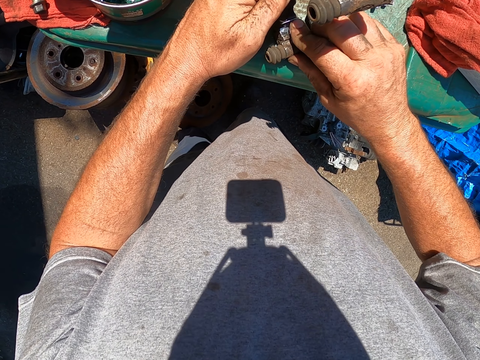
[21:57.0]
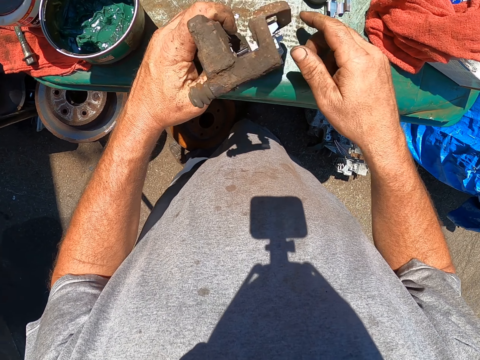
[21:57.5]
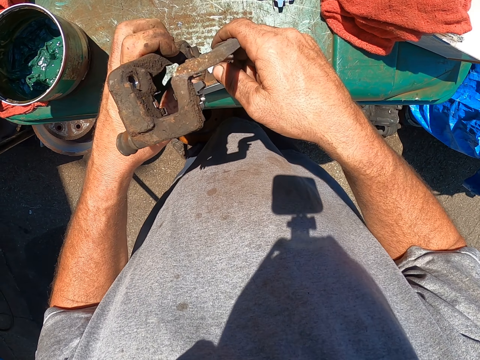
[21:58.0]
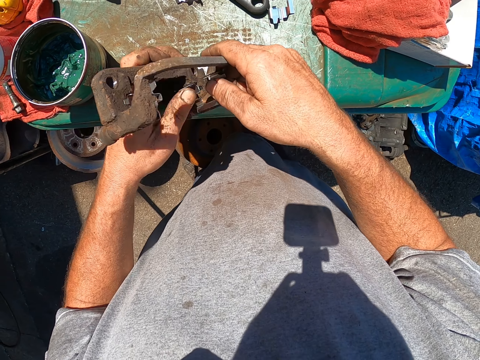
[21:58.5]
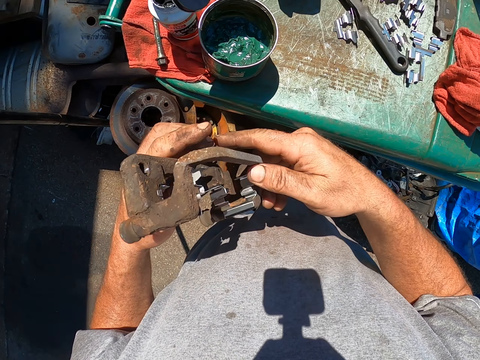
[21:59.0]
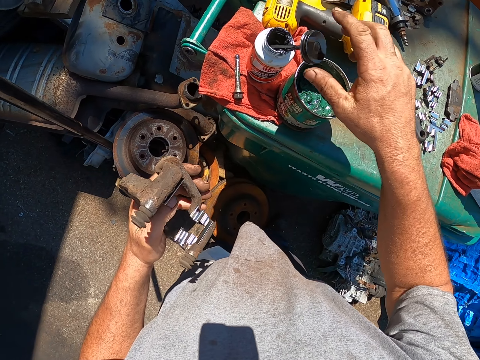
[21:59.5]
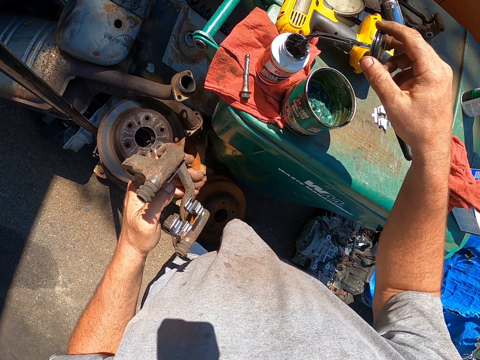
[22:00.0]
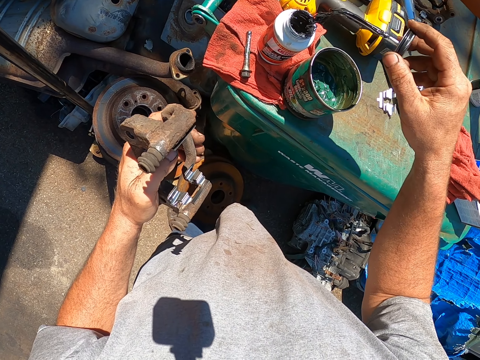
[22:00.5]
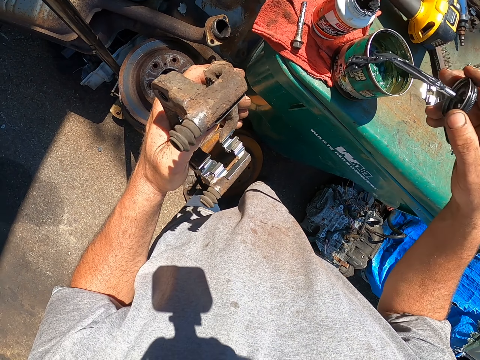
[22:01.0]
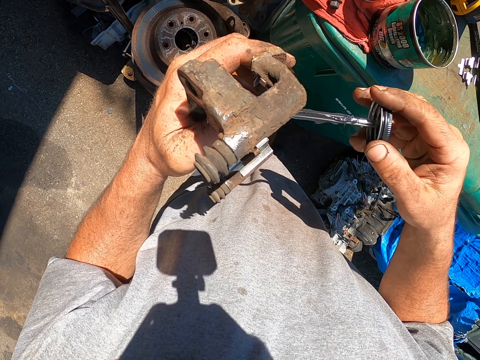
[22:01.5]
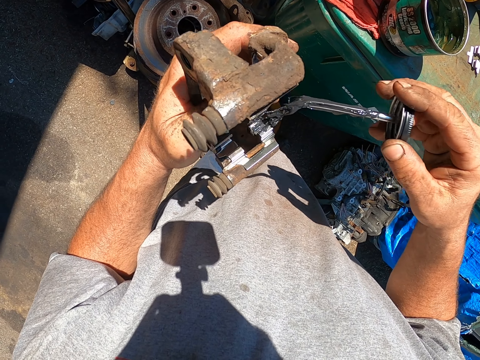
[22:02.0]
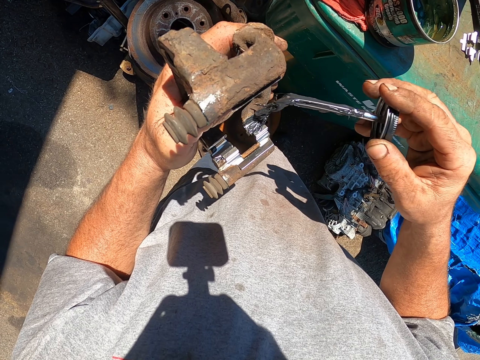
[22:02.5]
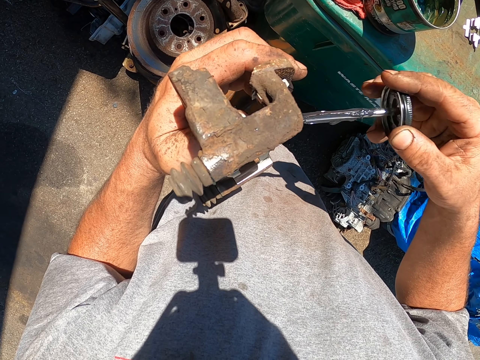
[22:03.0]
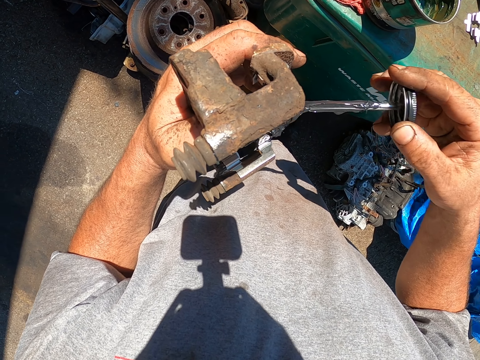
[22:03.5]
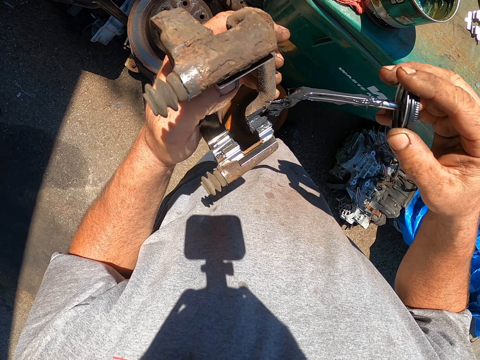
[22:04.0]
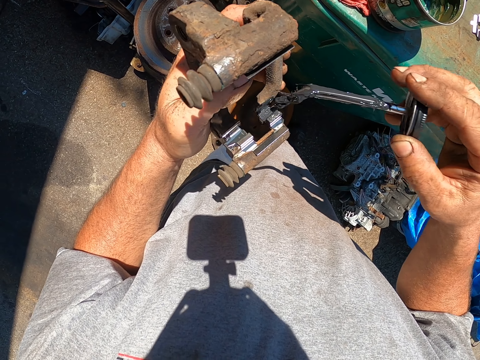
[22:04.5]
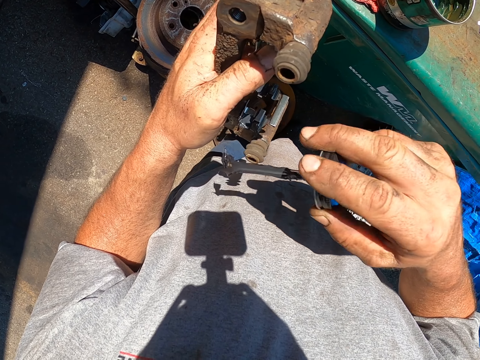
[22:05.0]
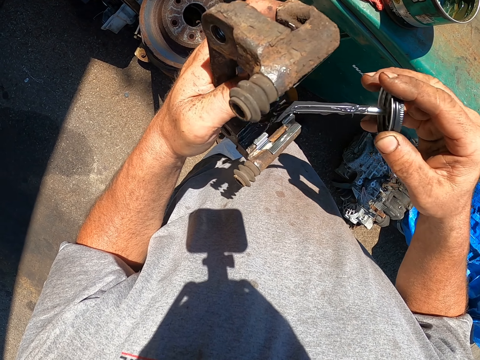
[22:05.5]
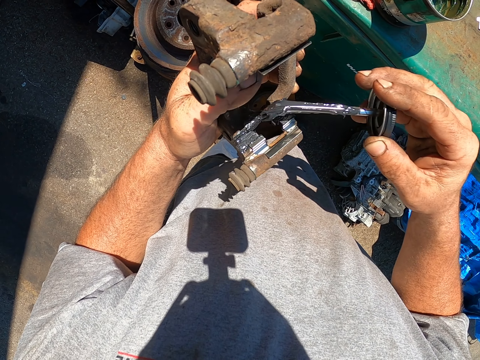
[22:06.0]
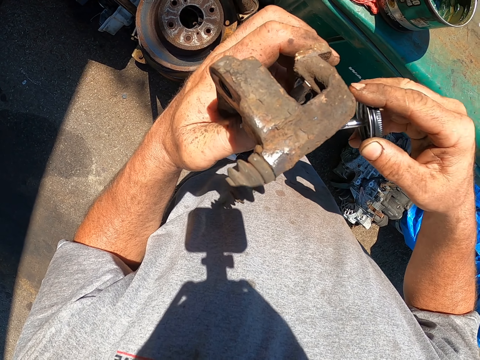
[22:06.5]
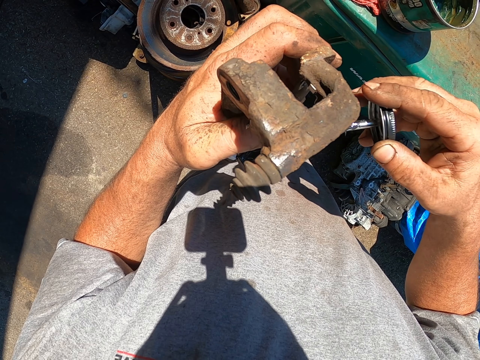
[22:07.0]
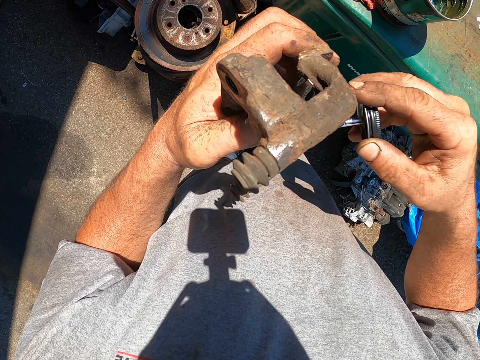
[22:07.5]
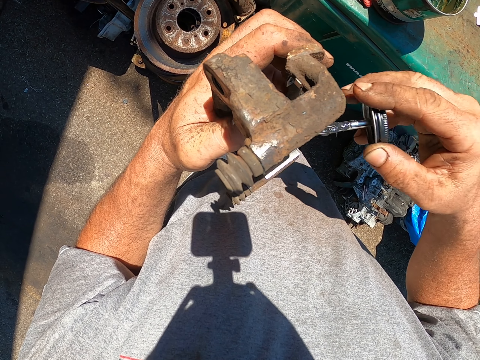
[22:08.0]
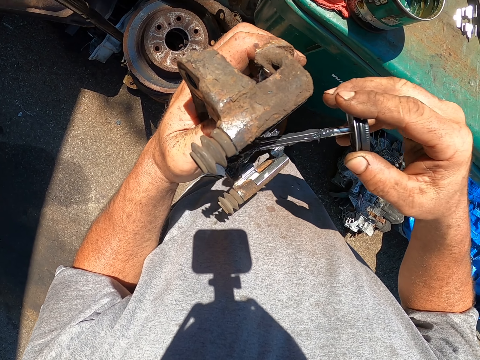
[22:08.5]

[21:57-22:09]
The camera wearer takes the brush from the paint. They smear the paint on the metal.

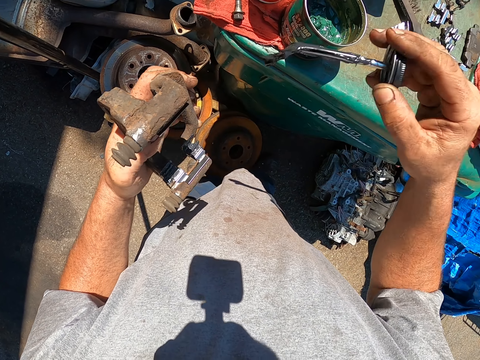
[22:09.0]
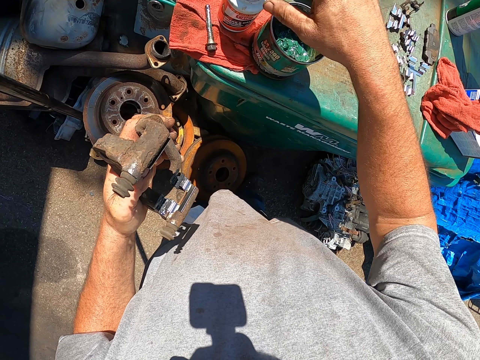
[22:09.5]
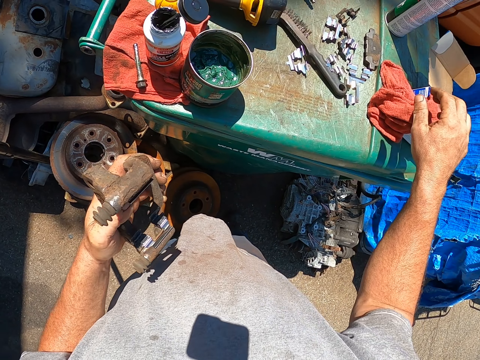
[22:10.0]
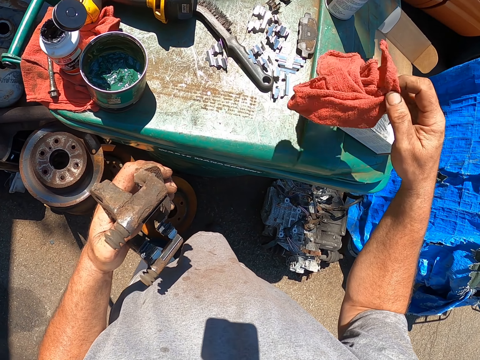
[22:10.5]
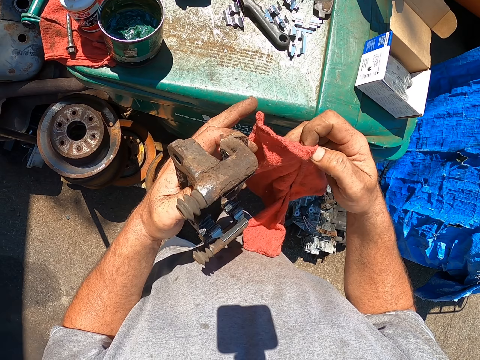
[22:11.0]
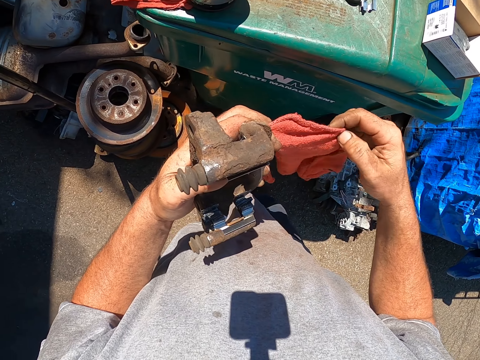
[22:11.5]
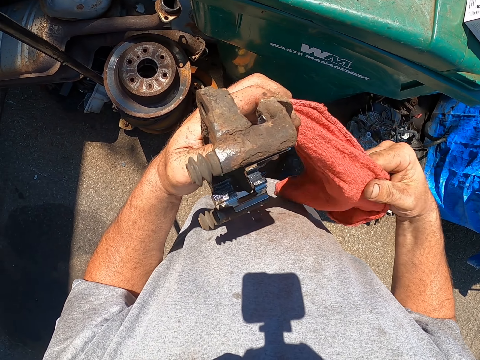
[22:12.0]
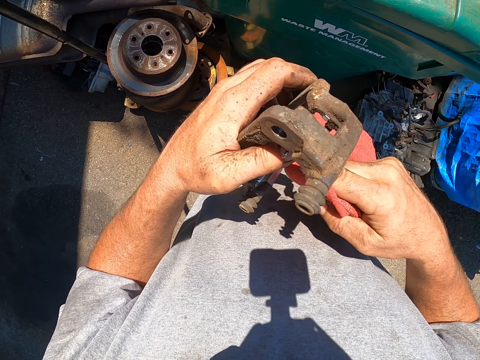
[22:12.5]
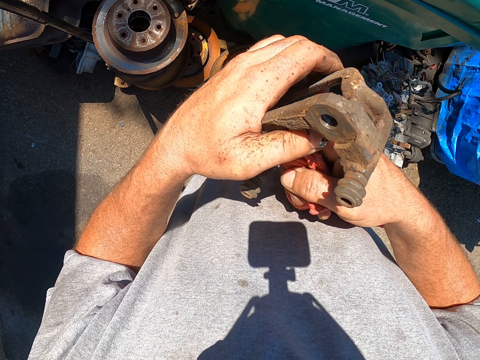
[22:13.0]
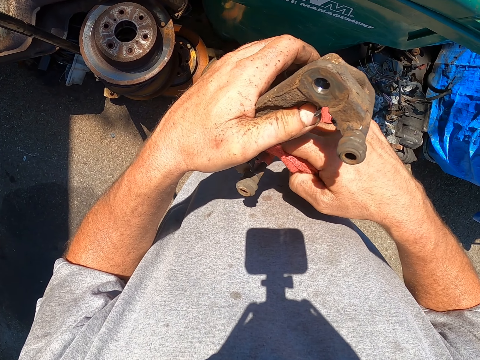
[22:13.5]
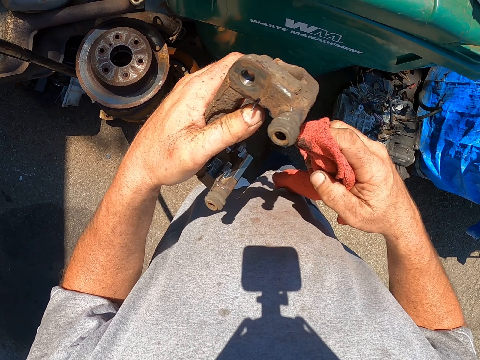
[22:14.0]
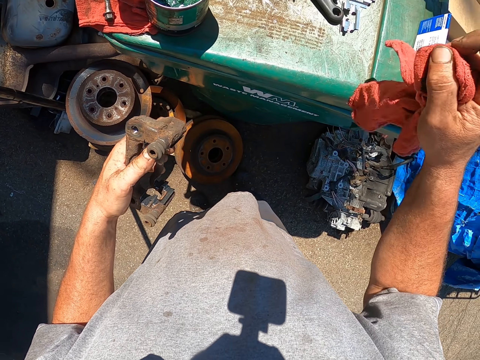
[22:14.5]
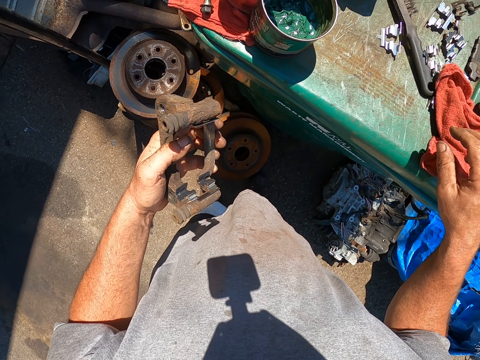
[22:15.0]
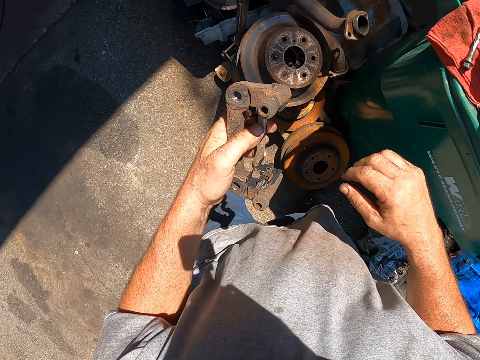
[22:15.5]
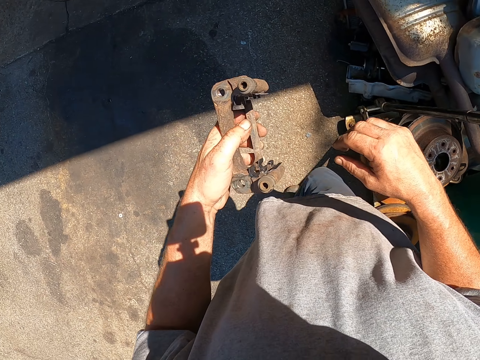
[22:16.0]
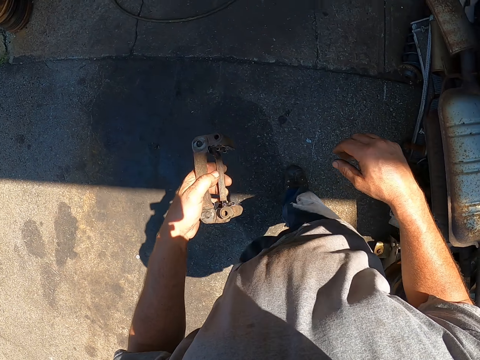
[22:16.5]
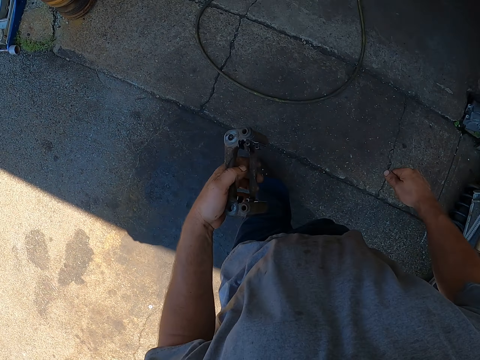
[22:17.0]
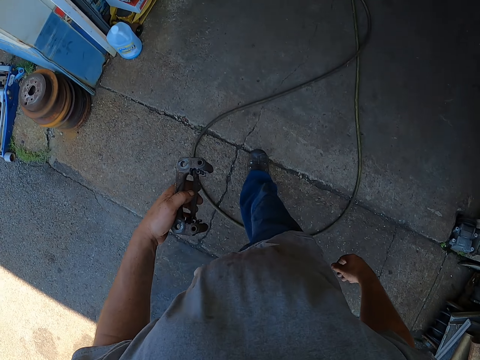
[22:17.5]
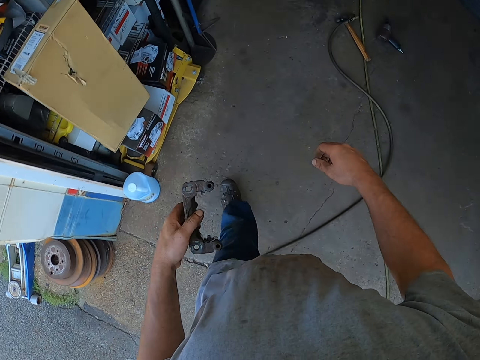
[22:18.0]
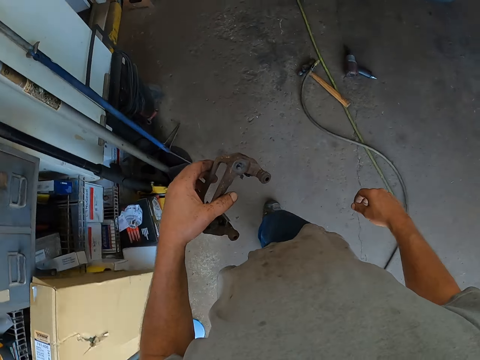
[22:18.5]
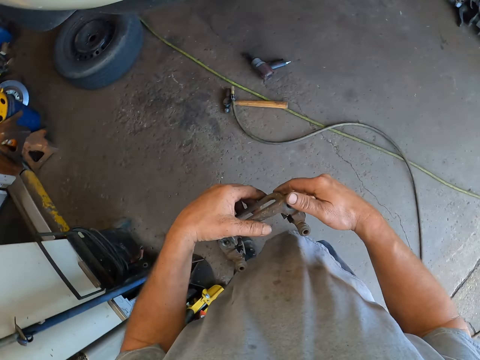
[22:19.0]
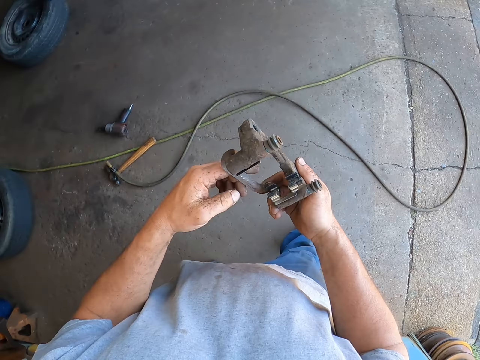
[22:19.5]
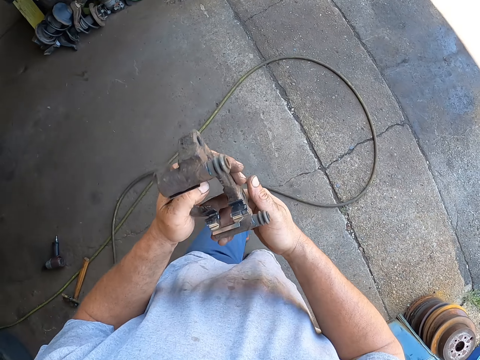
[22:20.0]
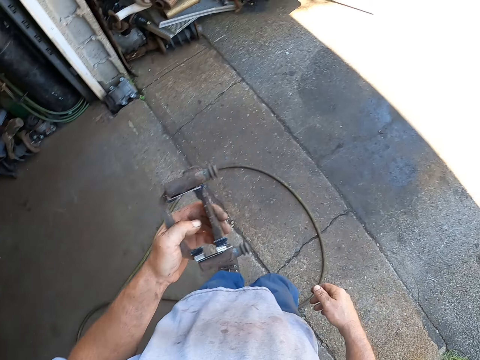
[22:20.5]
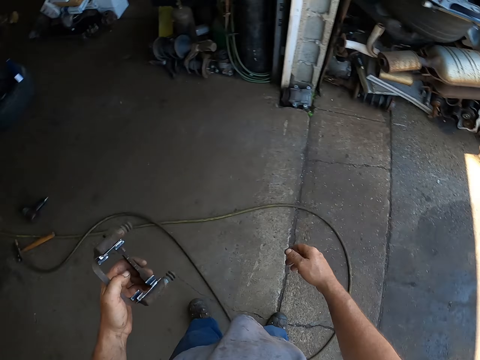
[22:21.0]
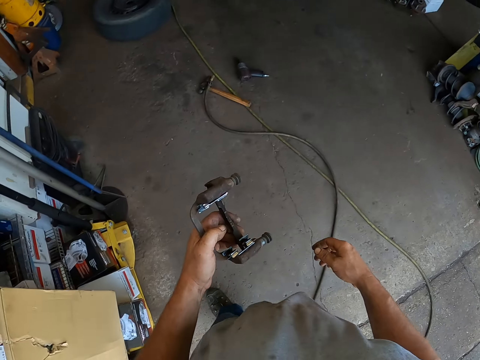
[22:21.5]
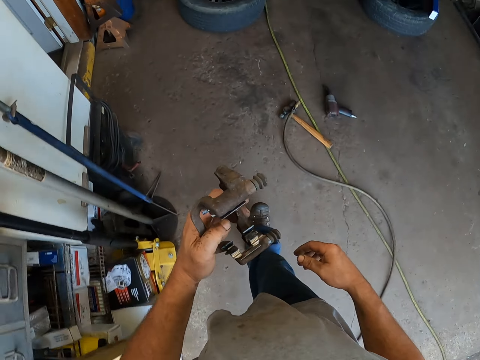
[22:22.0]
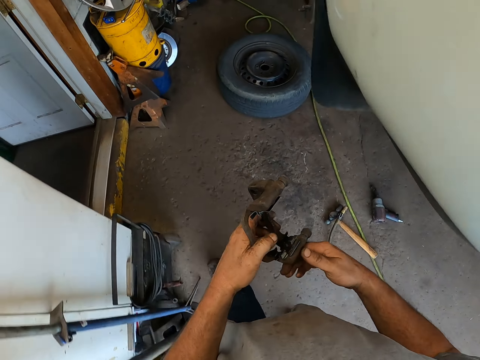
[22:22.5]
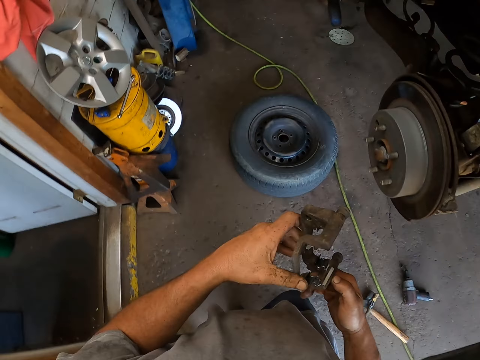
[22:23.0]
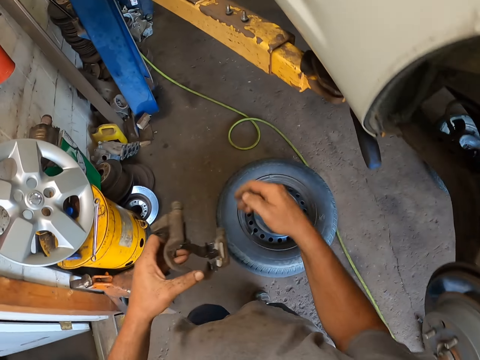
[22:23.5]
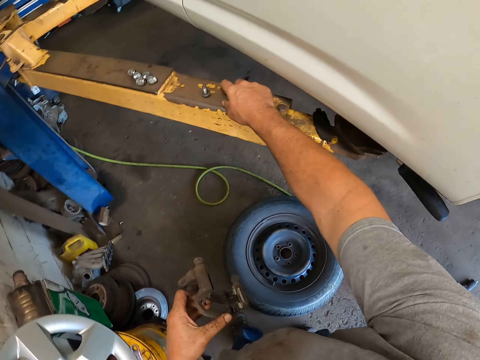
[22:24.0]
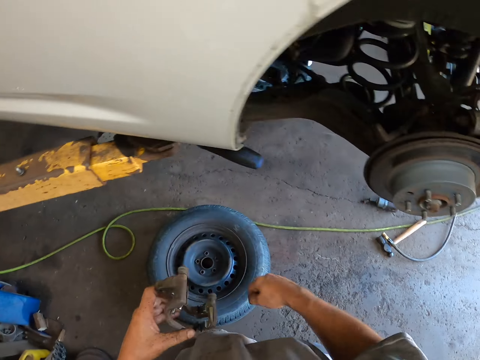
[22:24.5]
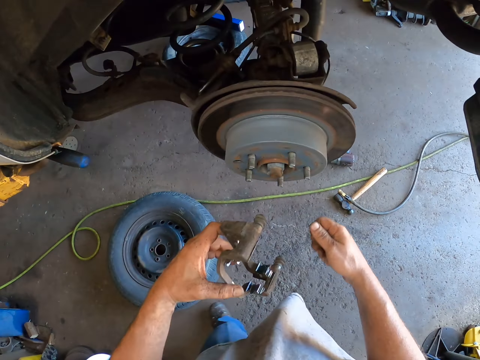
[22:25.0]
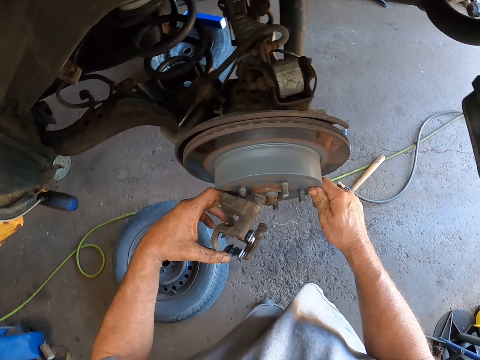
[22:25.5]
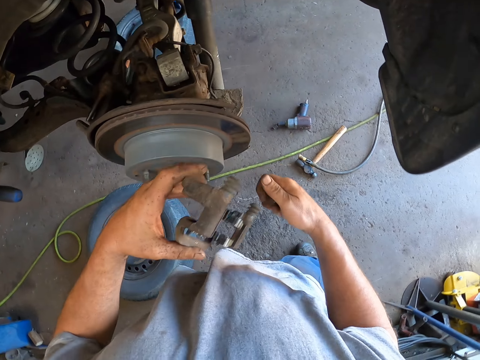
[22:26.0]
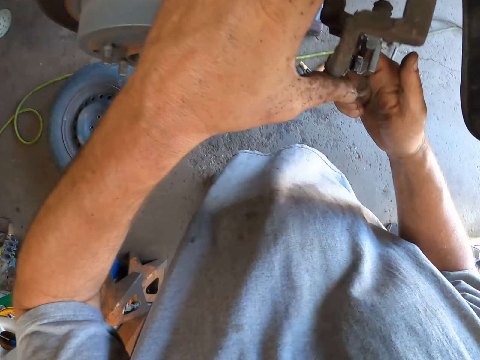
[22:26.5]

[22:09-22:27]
The camera wearer dips the brush in the paint in the bottle. They pick a piece of cloth from the dustbin. They wipe the metal with the piece of cloth. They place the piece of cloth on the dustbin. They walk to the garage. They pick the bolt from the car lift.
